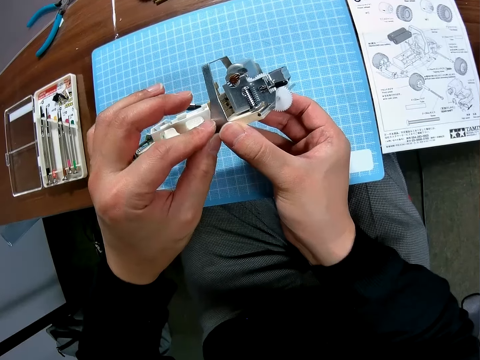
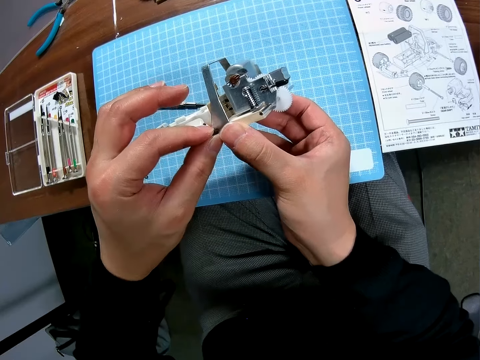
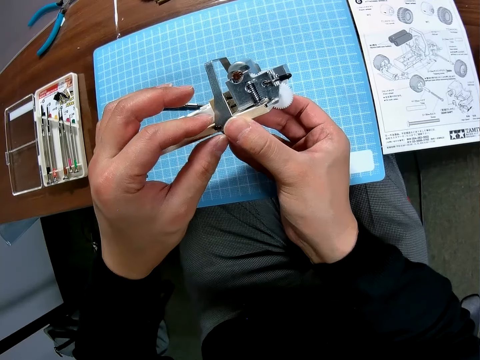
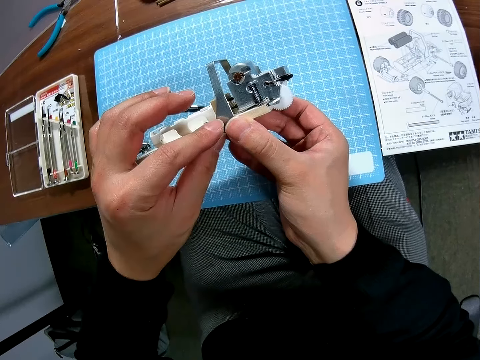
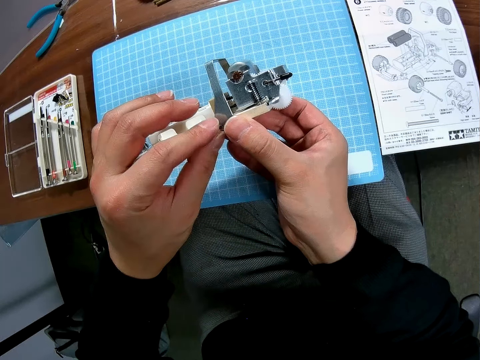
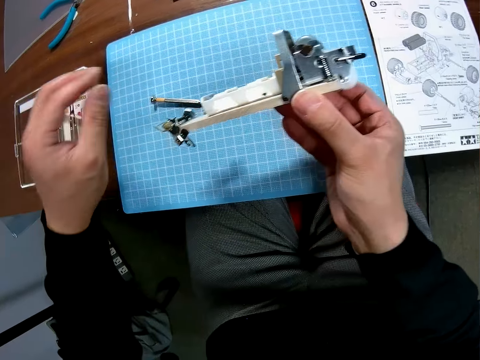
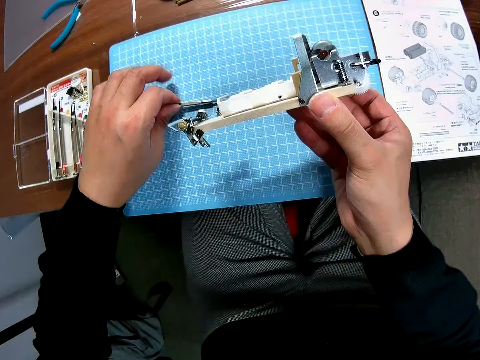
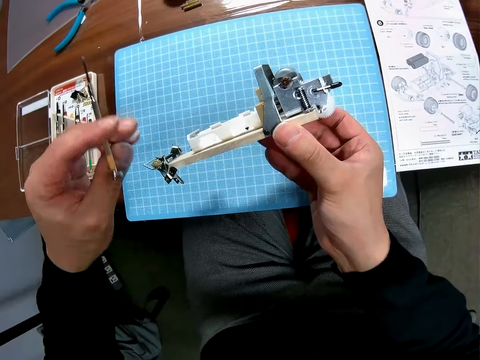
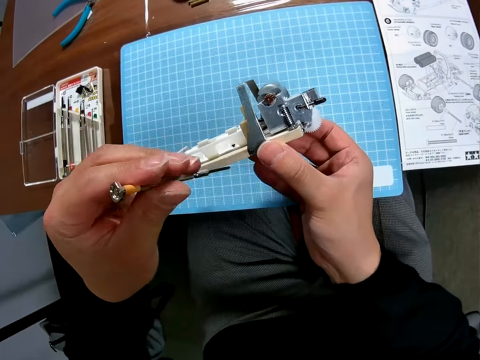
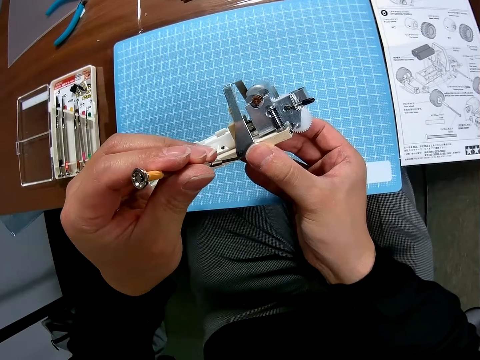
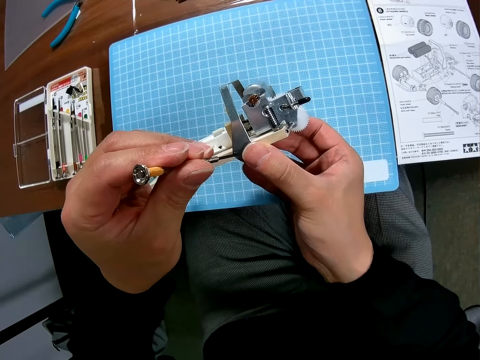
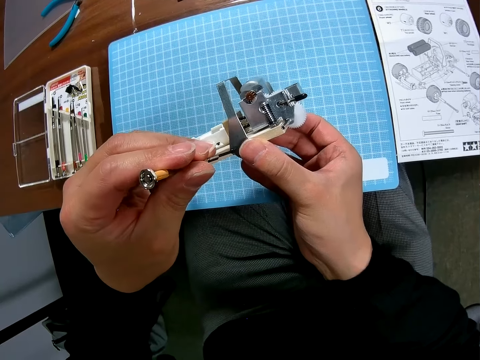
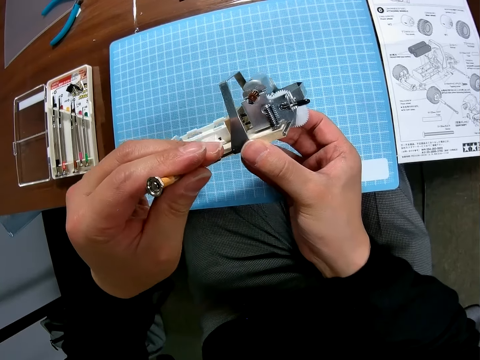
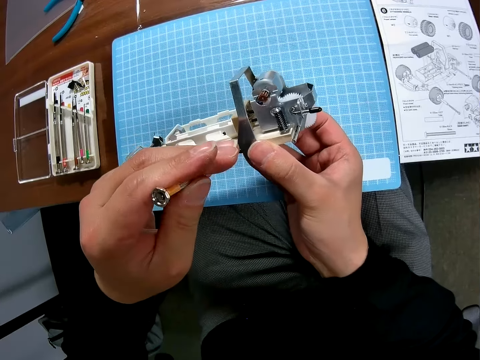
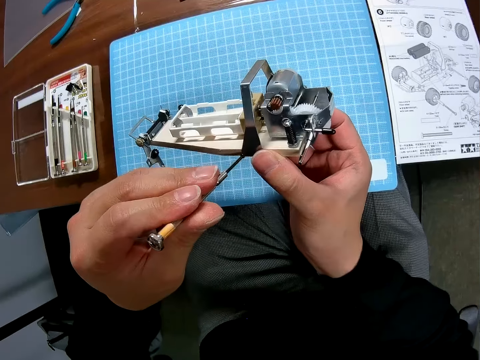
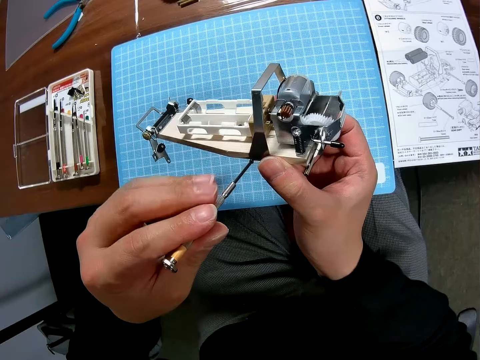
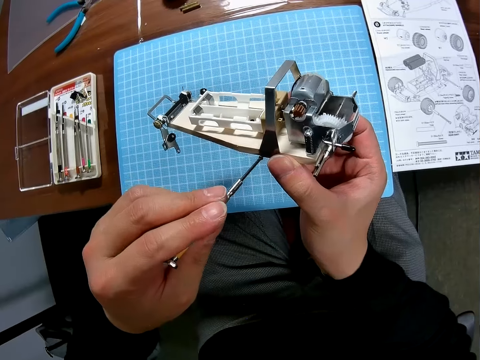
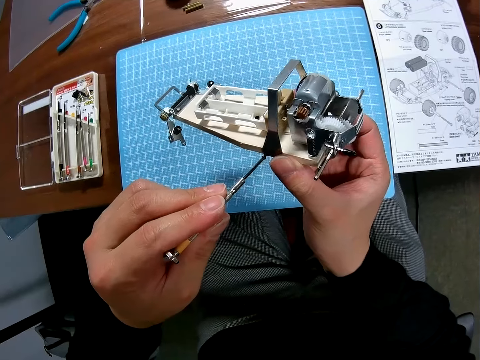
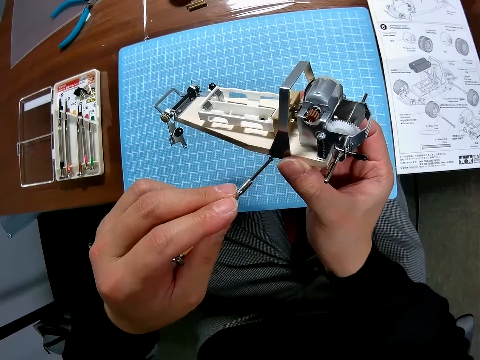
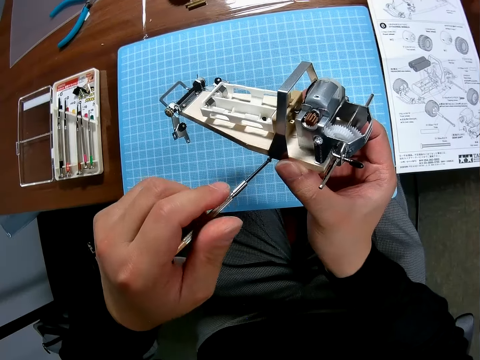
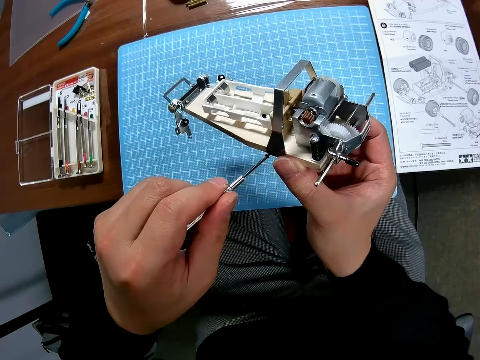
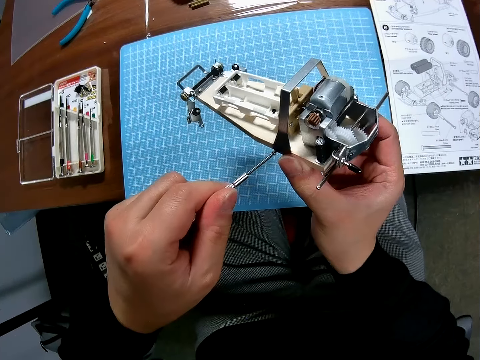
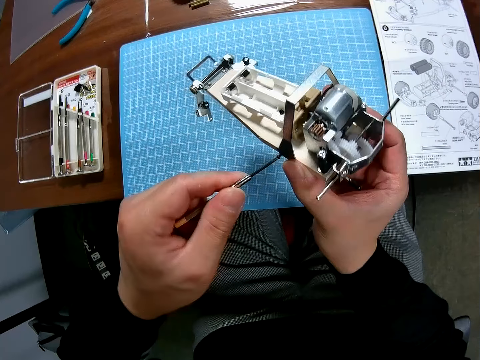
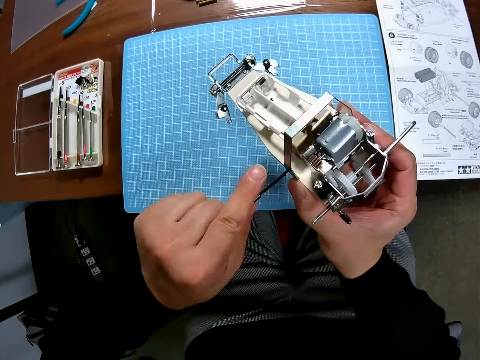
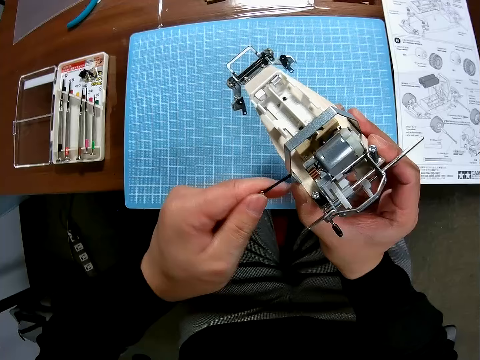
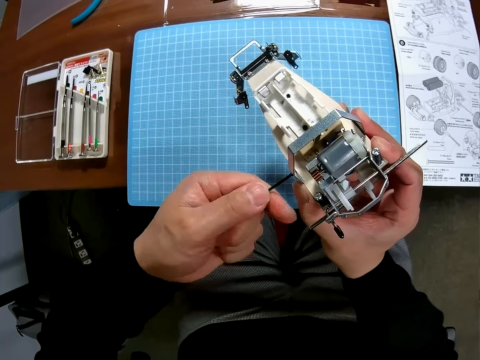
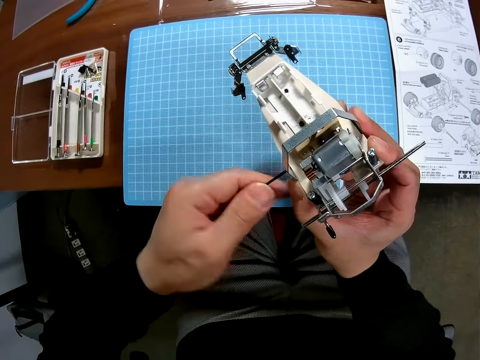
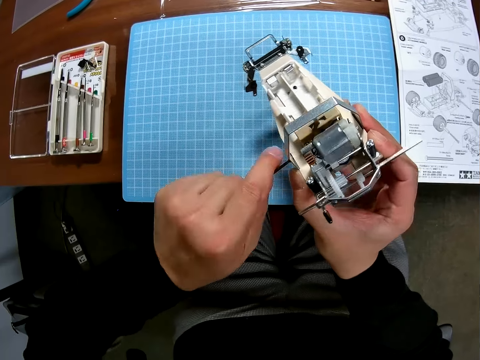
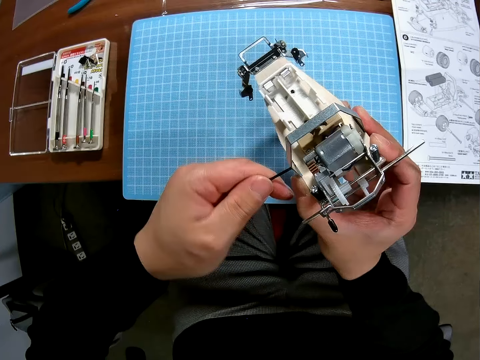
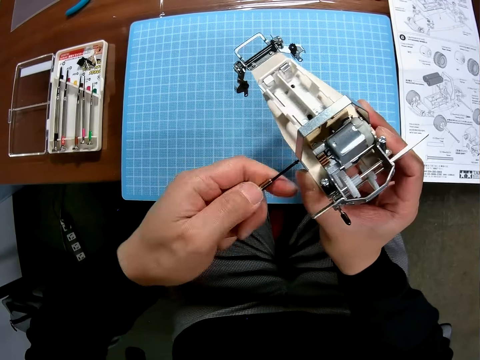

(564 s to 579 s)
The camera wearer picks up a screwdriver from the desk. They screw the rear wing end plate using the screwdriver. They screw the screw to the car.

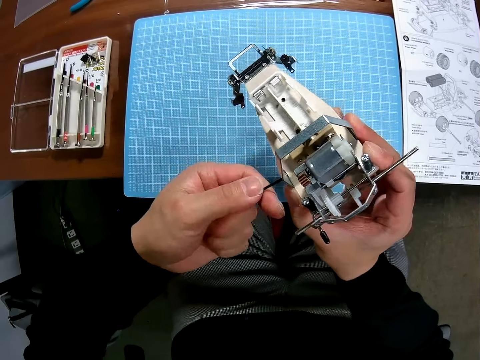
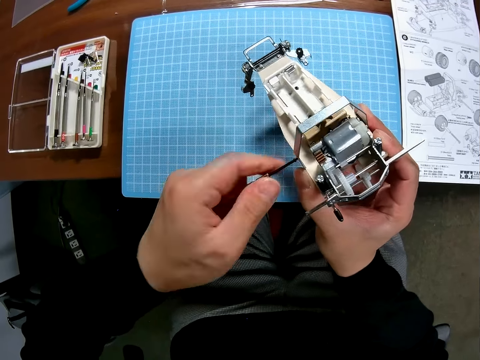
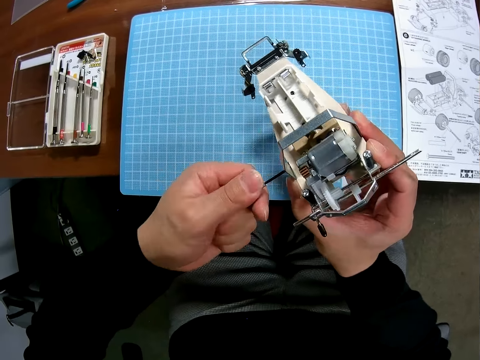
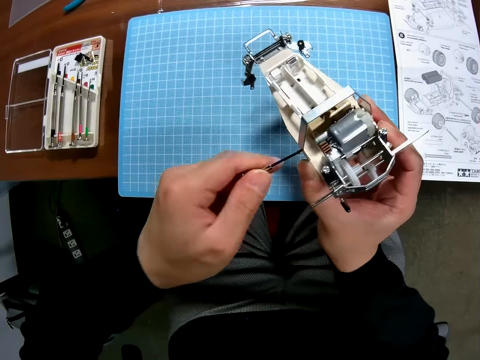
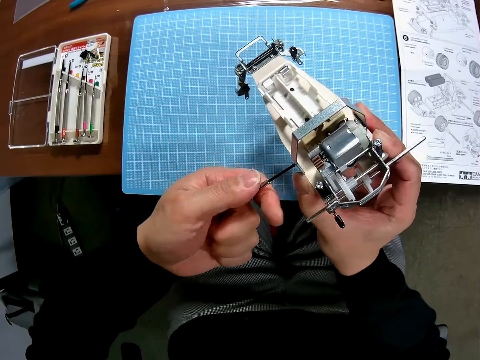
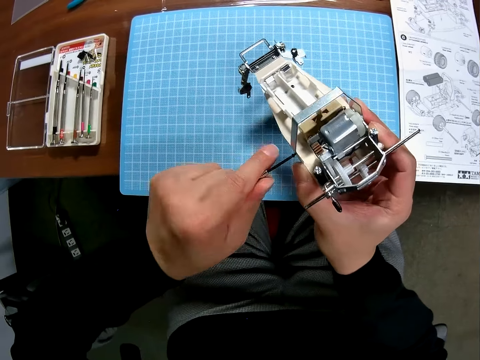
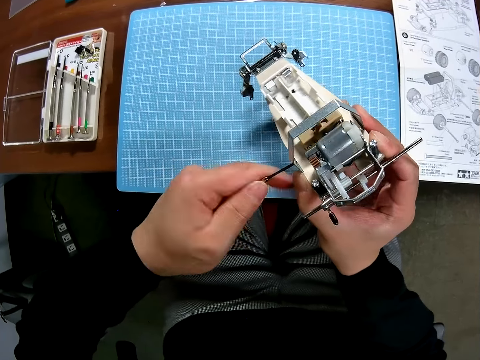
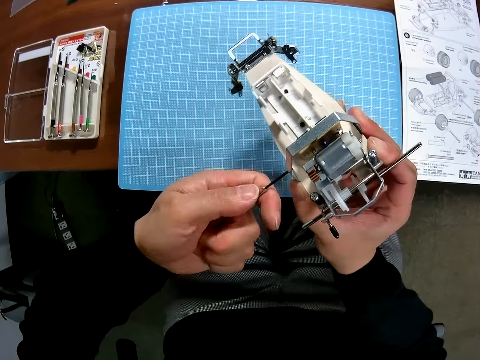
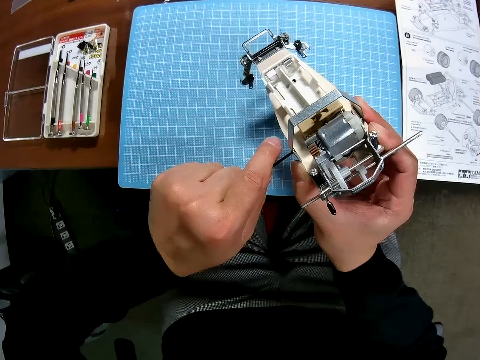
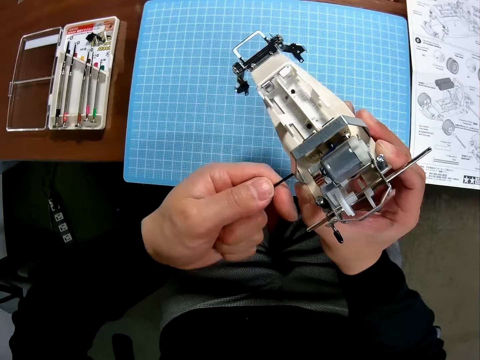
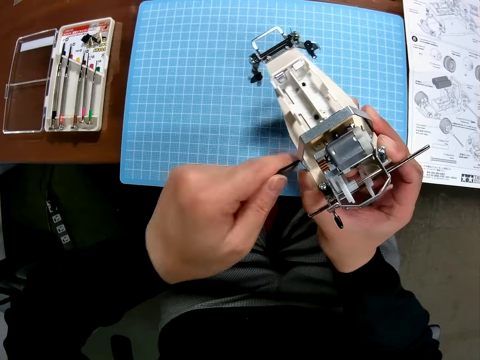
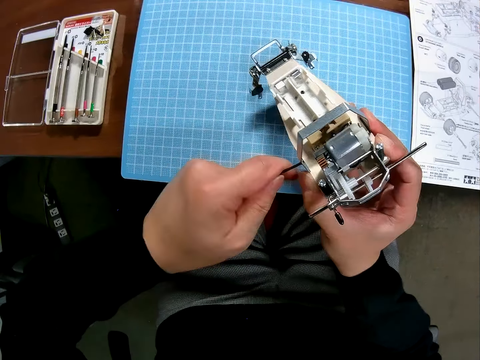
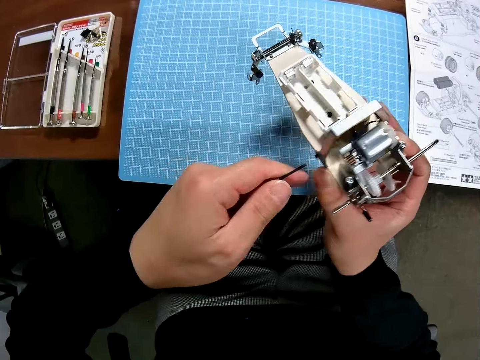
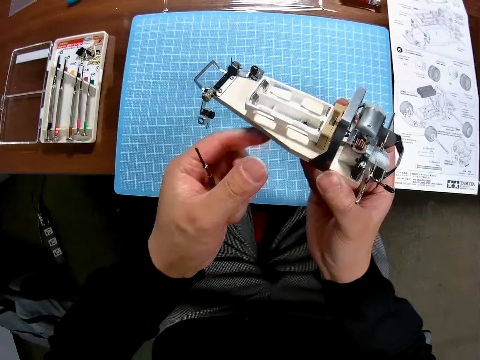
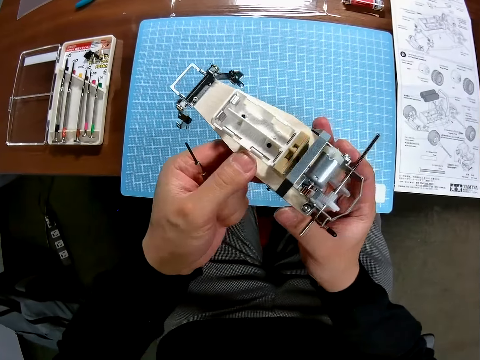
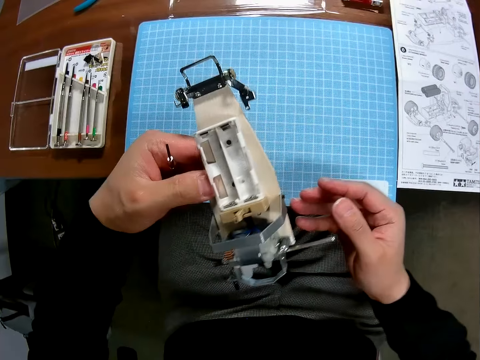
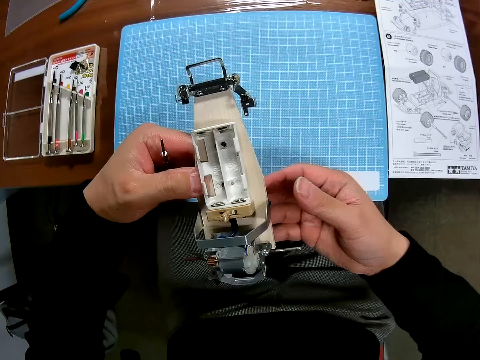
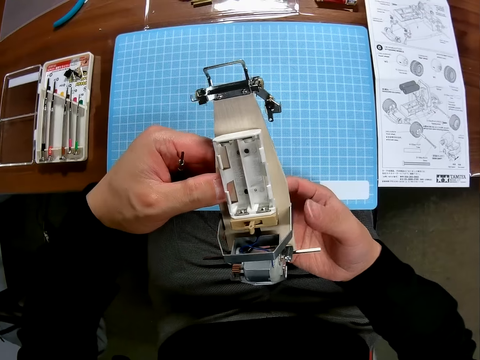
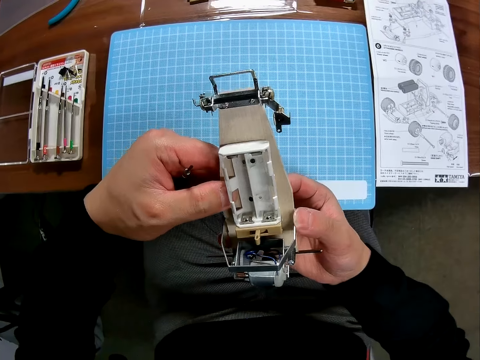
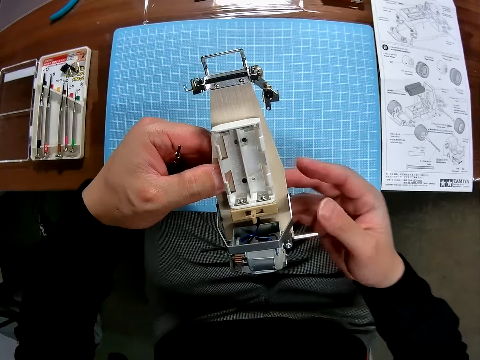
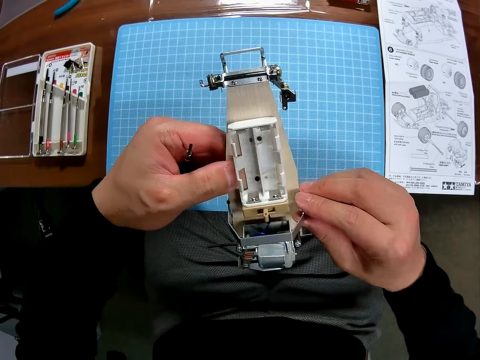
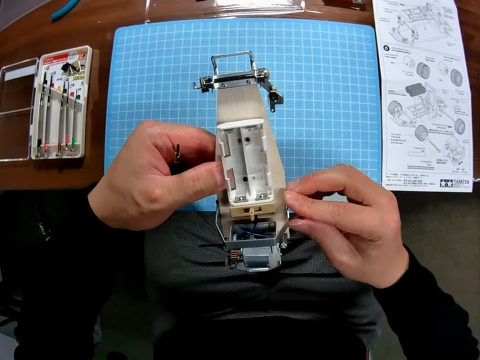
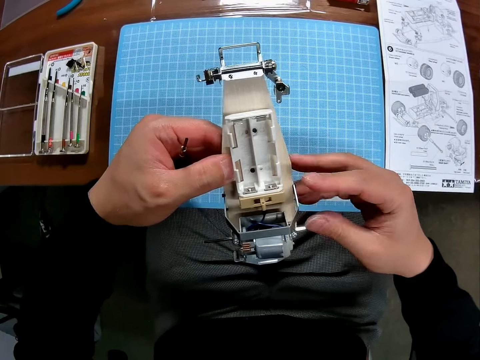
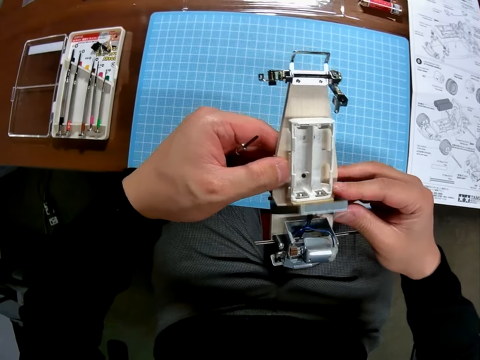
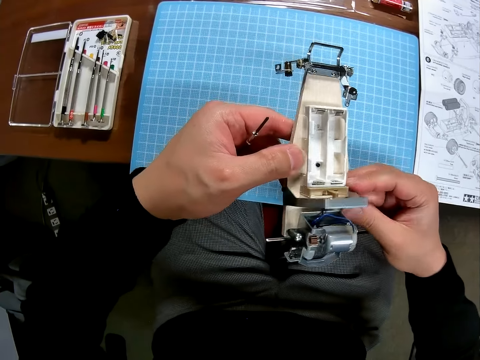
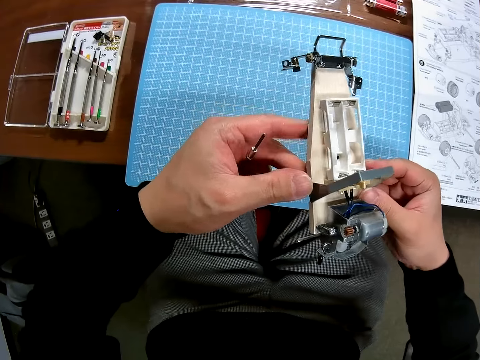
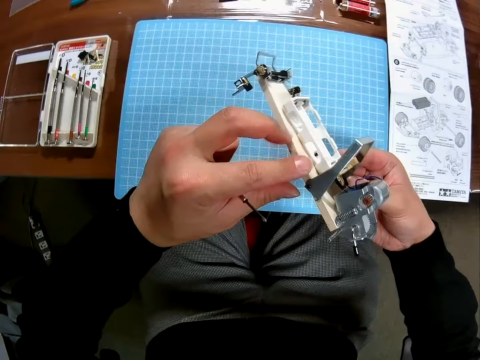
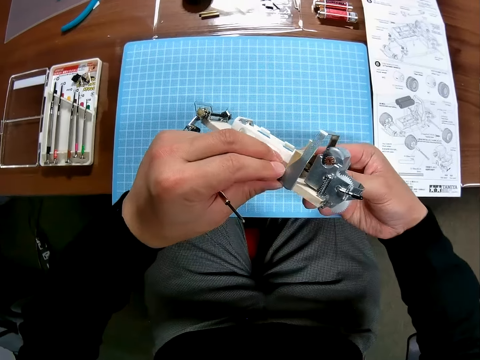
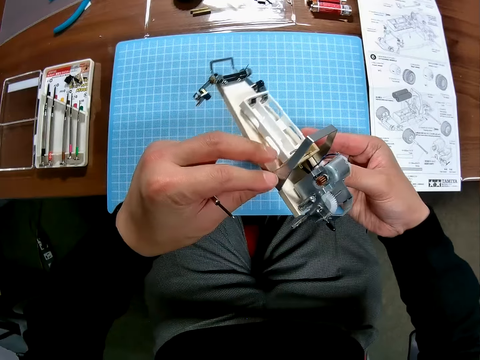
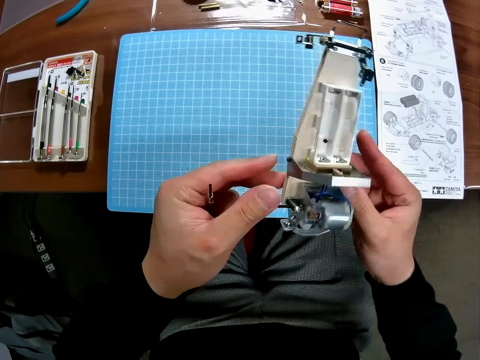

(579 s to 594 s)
The camera wearer holds the undercarriage. They hold the rear wing end plate. They touch the car.
